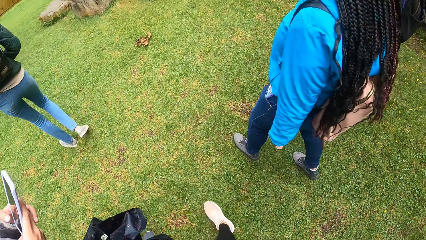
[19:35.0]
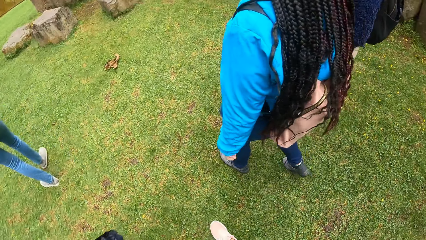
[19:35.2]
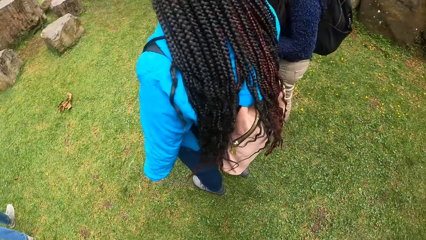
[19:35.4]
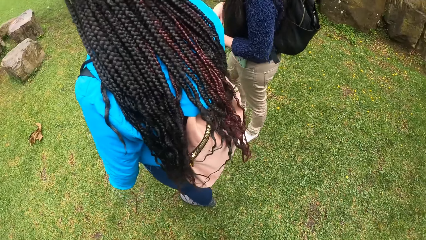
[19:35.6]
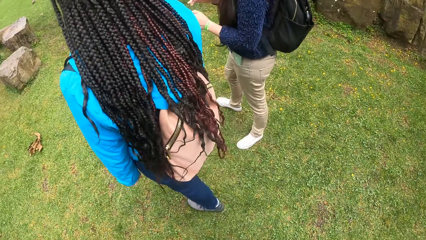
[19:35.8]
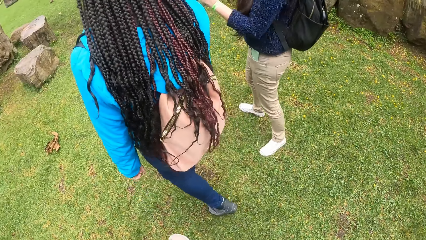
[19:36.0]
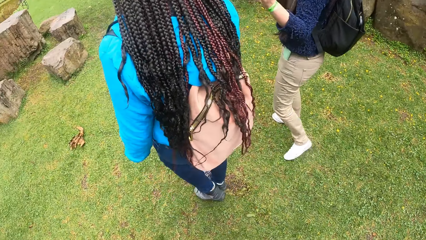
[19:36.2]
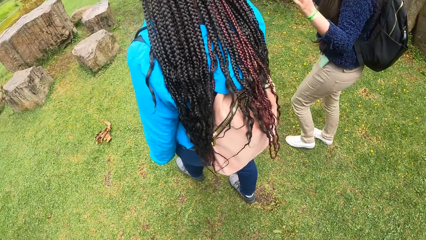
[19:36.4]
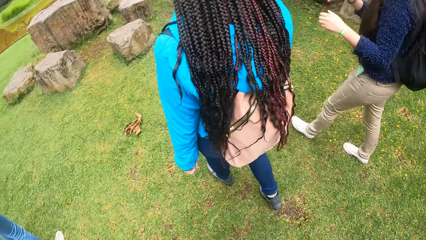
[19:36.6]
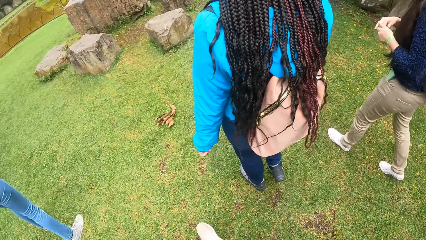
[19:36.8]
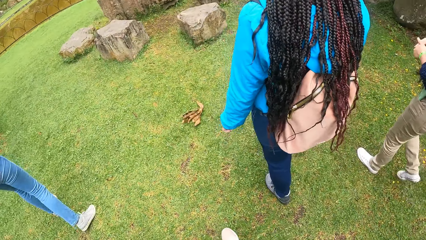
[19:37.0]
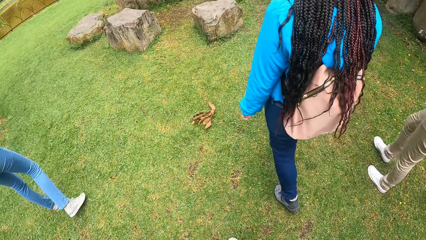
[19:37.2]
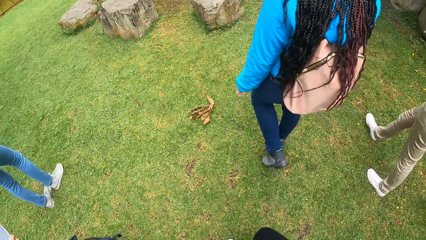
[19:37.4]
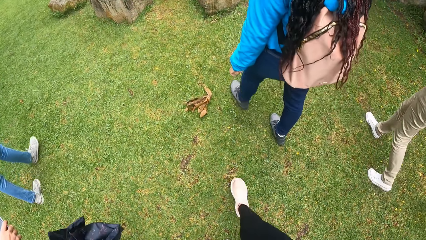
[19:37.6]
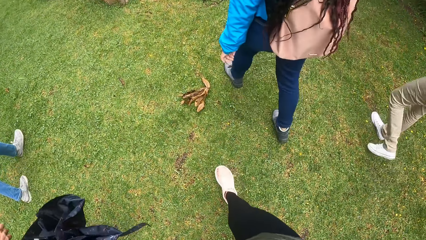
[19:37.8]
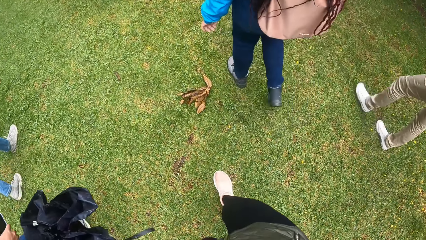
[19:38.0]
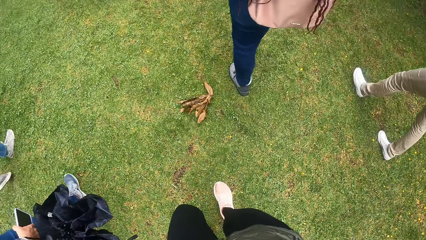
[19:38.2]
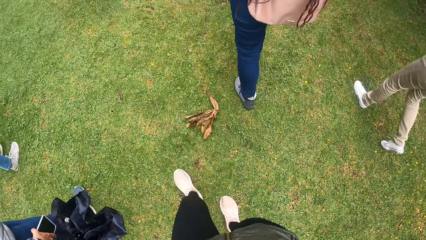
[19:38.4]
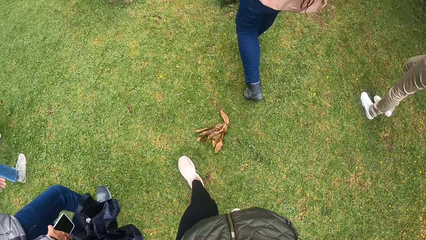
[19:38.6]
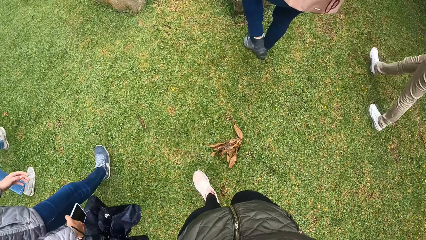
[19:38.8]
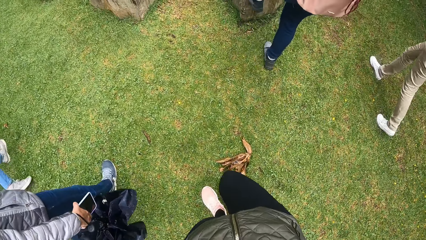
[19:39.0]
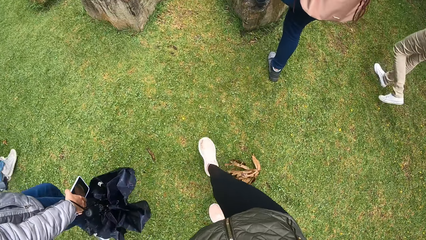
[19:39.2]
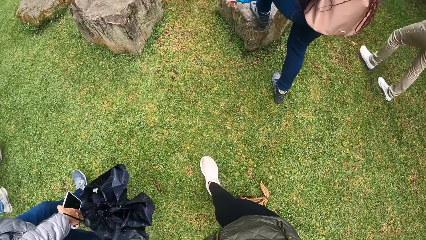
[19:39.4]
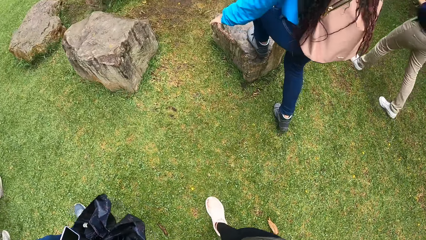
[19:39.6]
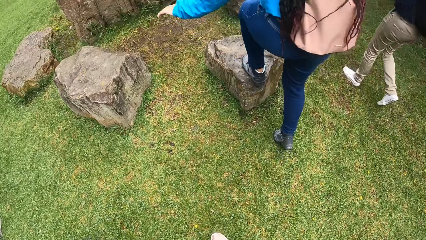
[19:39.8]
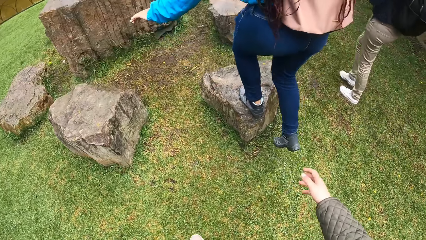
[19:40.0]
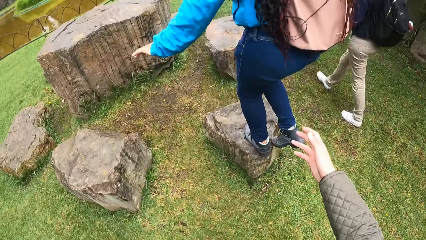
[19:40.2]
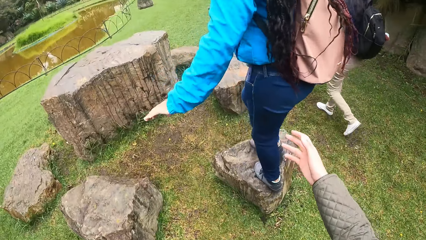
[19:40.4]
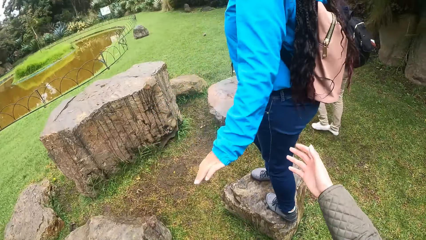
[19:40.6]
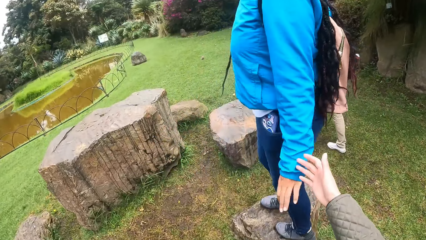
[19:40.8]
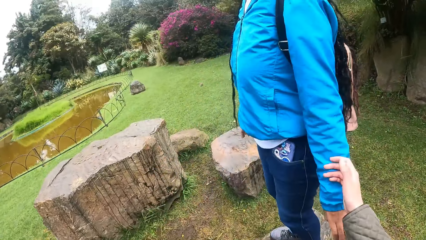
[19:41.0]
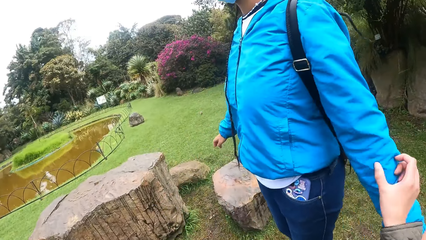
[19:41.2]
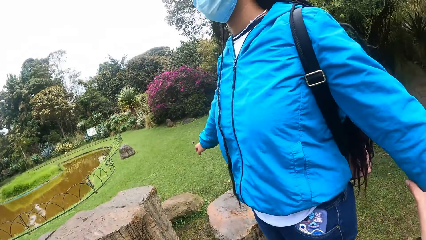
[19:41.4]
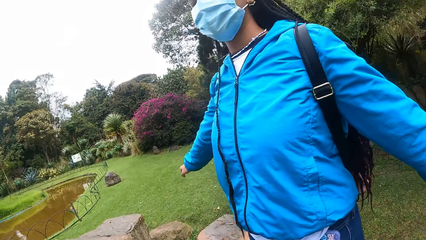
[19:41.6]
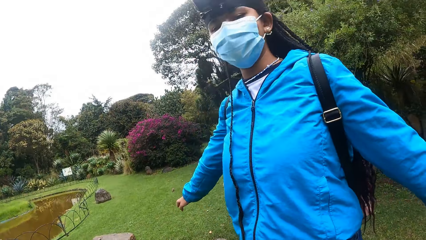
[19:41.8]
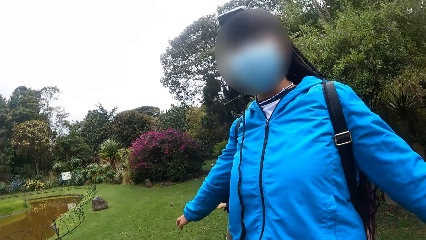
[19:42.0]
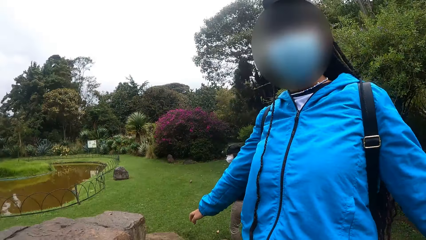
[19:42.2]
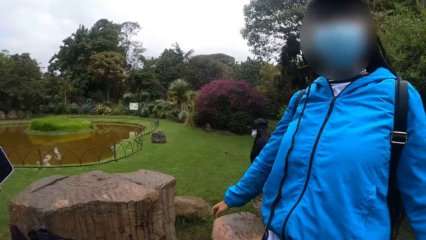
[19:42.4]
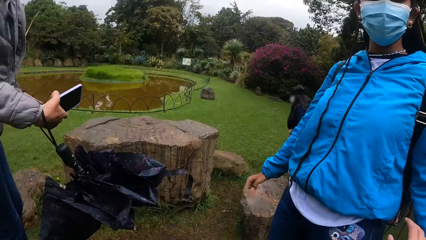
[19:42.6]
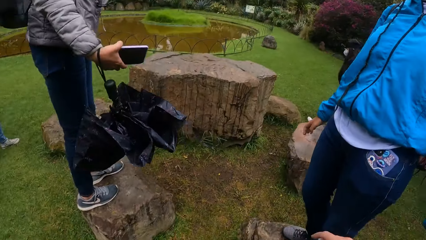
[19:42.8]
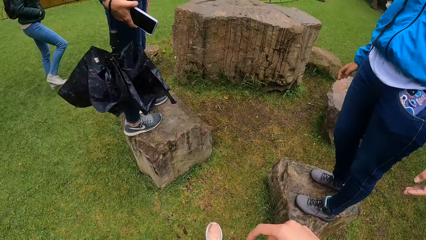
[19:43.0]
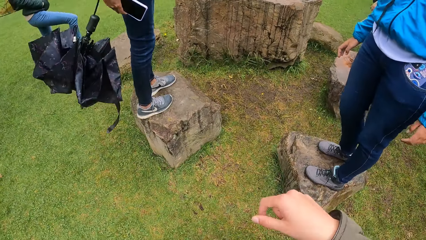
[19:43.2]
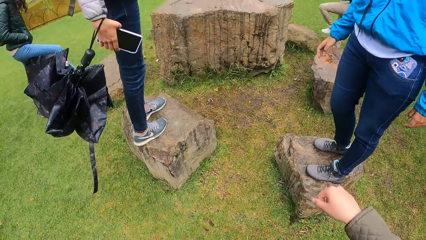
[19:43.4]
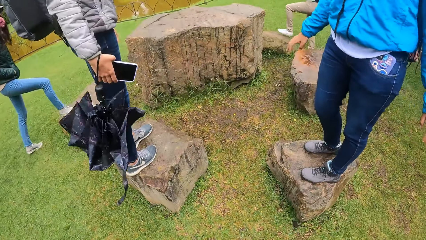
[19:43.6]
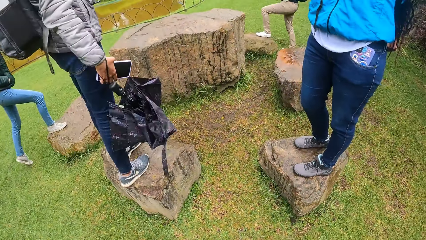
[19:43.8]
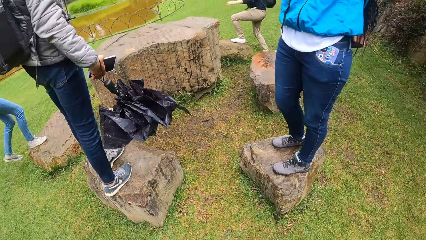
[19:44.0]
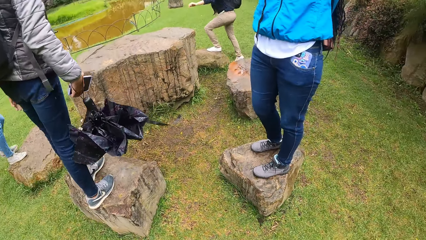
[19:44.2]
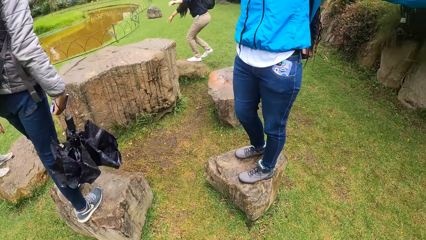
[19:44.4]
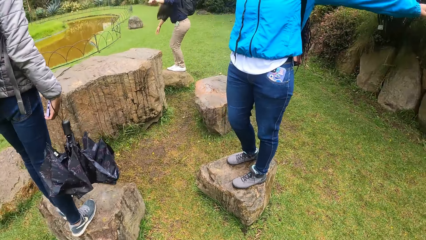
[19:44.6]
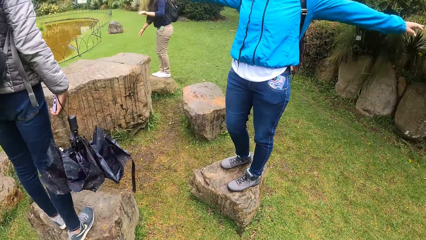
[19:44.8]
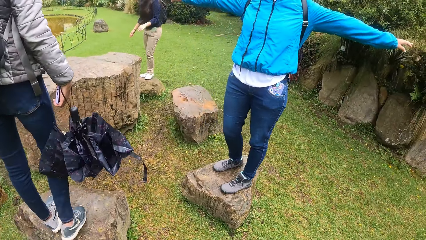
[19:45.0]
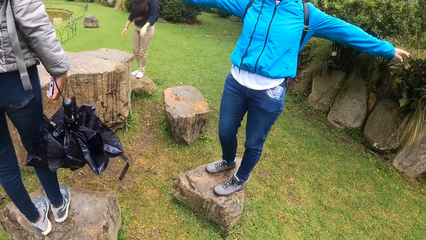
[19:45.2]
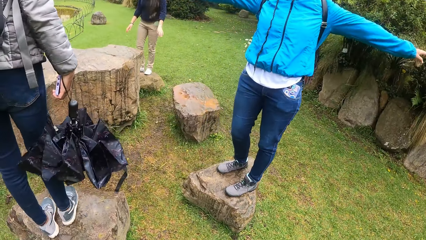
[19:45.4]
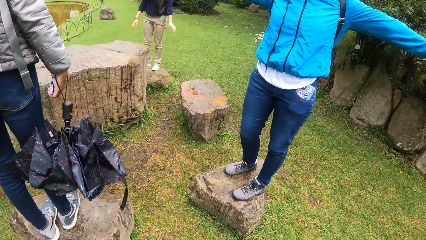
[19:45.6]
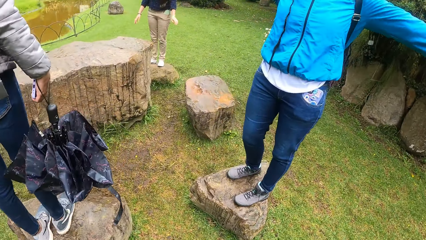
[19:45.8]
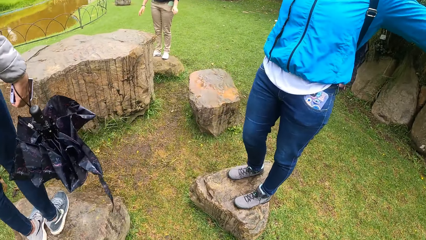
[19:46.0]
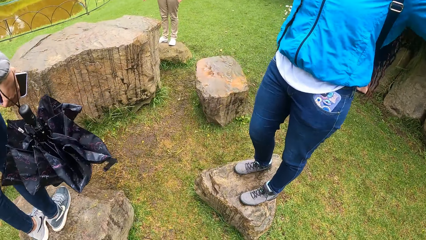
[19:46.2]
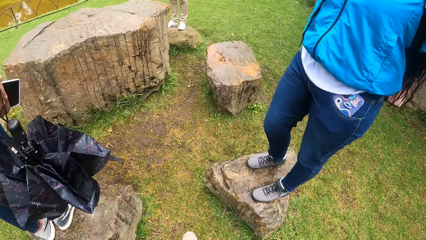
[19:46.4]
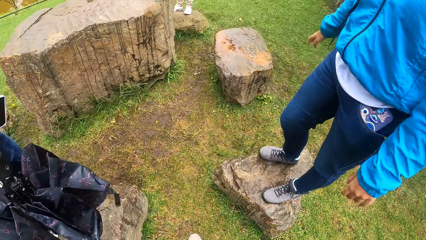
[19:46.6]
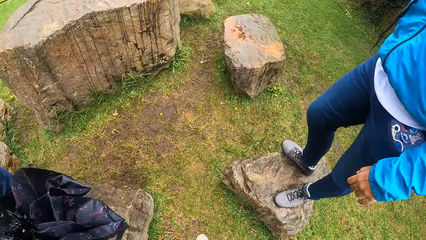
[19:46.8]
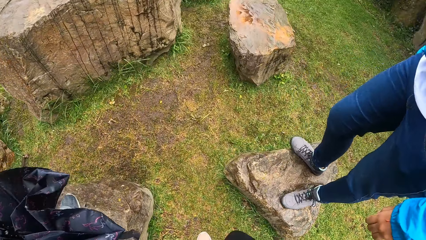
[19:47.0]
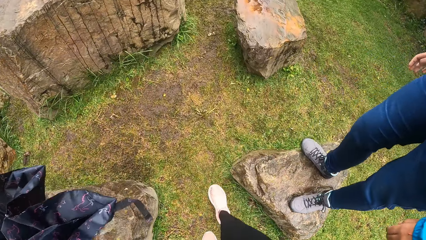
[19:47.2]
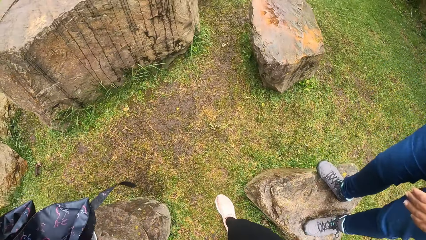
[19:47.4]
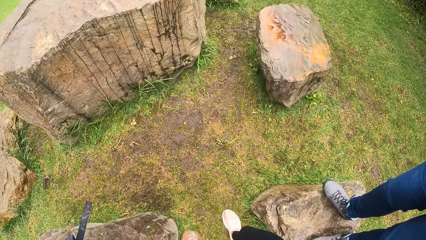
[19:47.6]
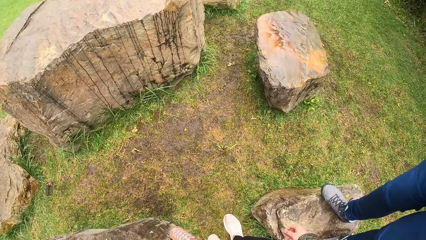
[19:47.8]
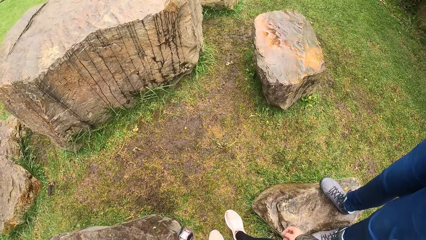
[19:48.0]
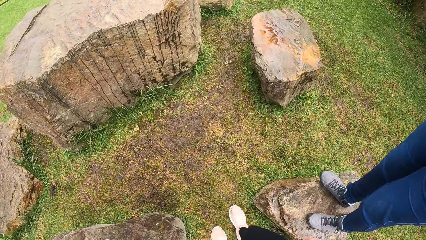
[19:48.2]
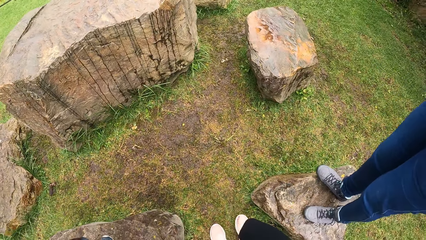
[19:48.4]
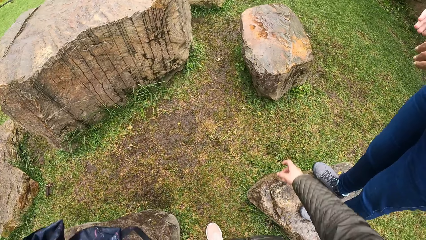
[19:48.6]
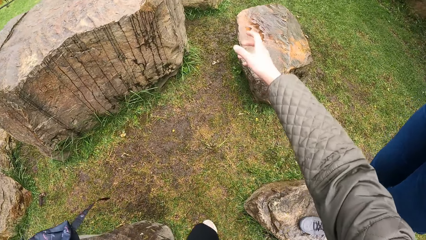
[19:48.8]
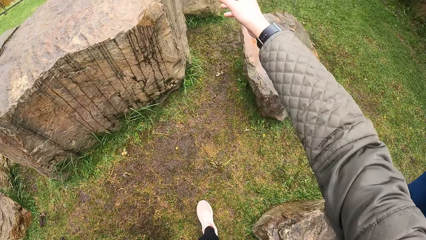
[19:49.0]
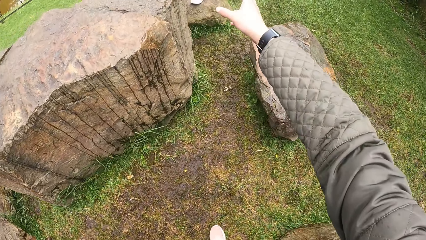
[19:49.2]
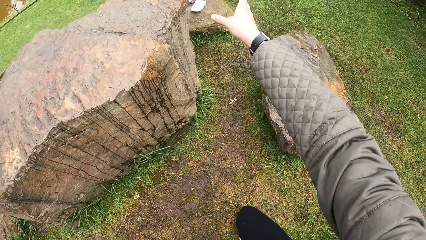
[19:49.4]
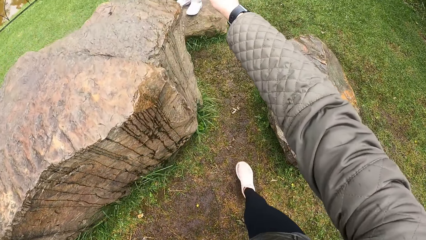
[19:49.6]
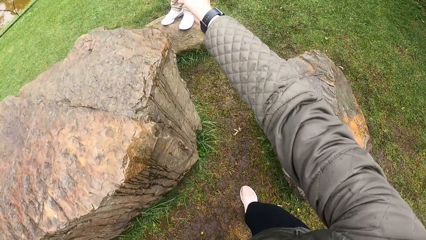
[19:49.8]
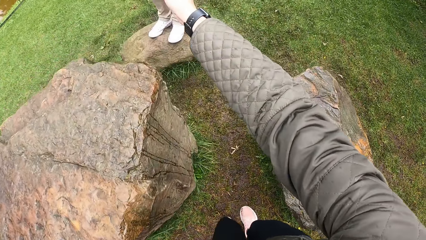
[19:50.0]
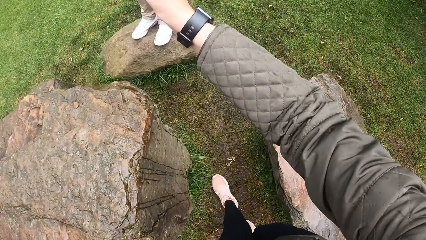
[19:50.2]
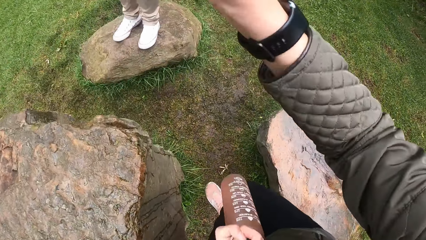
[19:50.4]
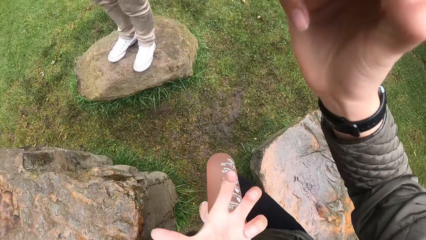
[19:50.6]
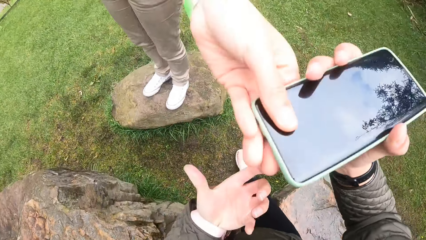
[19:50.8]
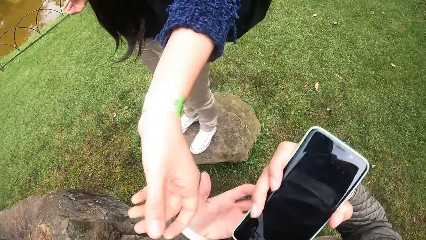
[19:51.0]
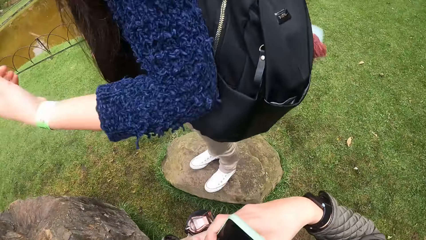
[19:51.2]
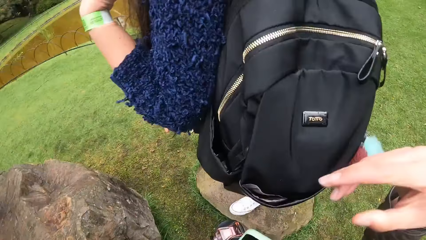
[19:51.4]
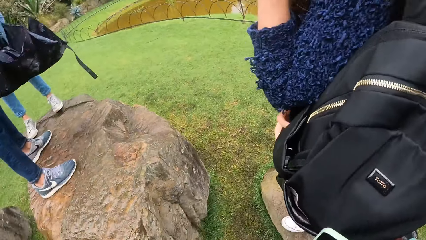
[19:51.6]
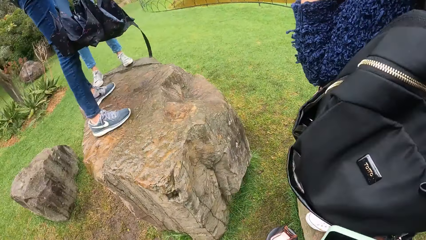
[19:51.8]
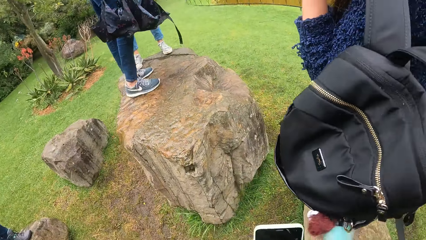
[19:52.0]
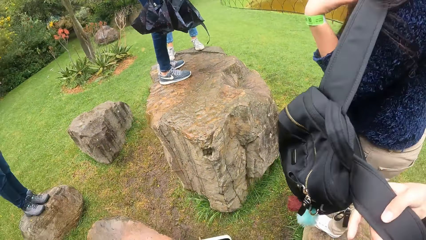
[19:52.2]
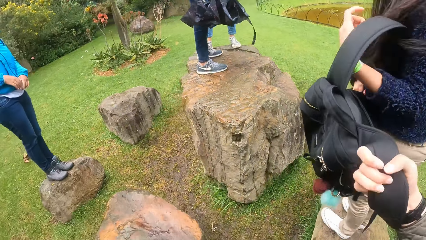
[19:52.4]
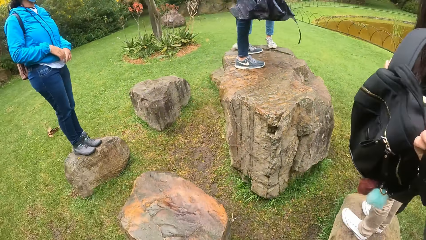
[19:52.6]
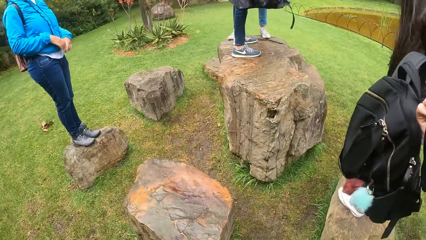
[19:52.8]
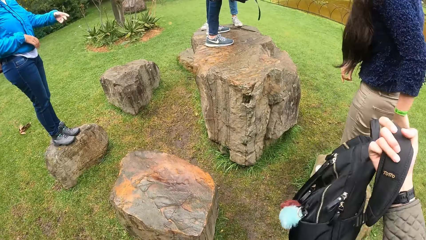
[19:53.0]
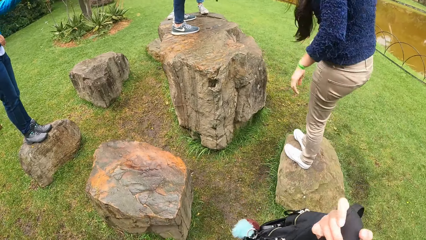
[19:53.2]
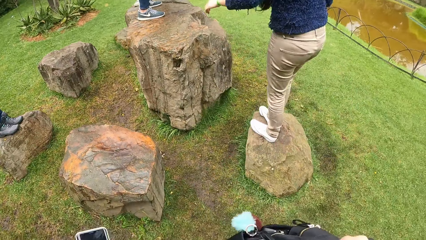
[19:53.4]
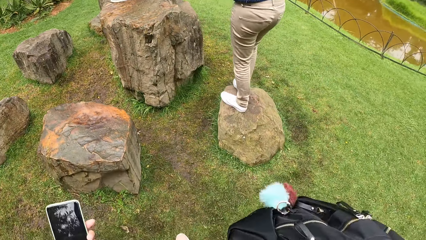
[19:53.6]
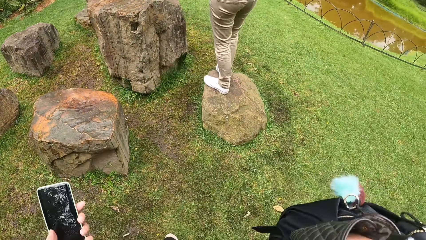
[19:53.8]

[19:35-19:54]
The camera wearer walks. A woman climbs the top of a wood with her legs. Another woman climbs the top of the wood with her legs. A third woman climbs the top of the wood with her legs. A fourth woman climbs the top of the wood with her legs. The camera wearer collects a phone from the third woman's left hand with her right hand. She passes the phone from her right hand to her left hand. She takes a bag from the third woman's left hand with her right hand.
